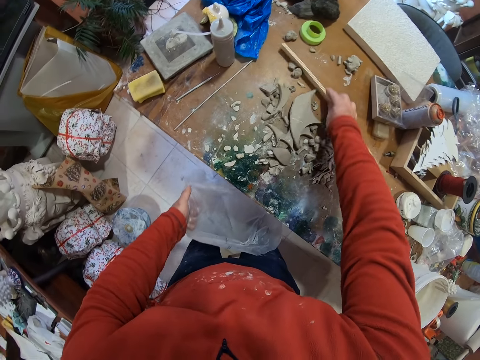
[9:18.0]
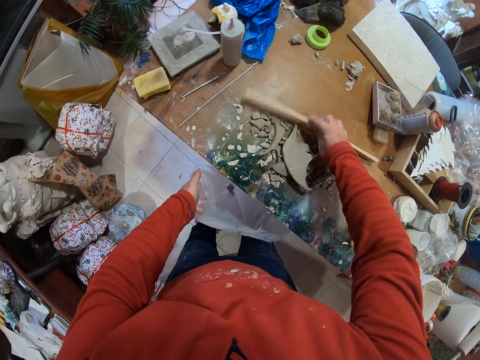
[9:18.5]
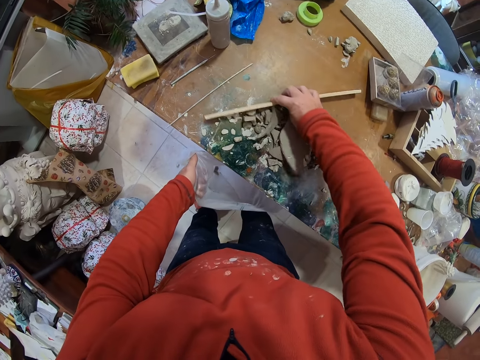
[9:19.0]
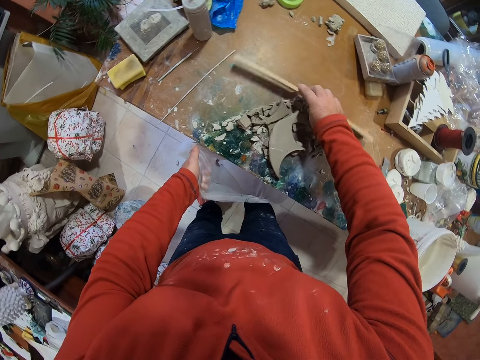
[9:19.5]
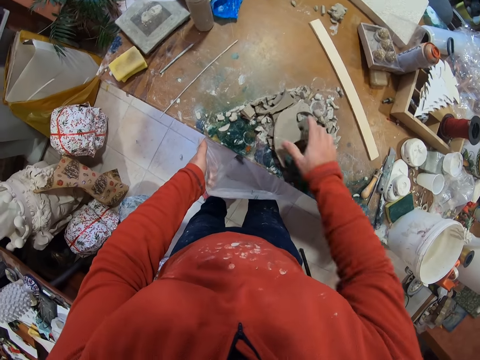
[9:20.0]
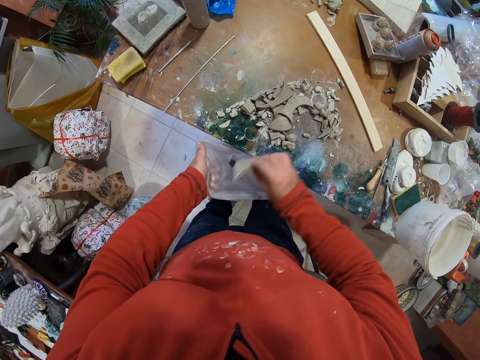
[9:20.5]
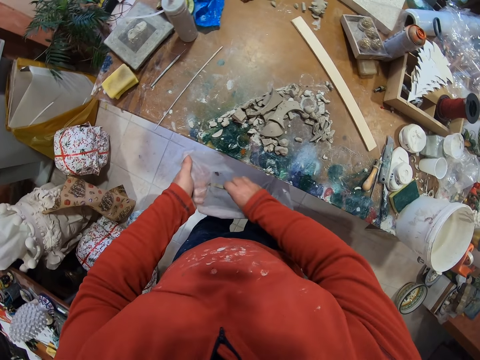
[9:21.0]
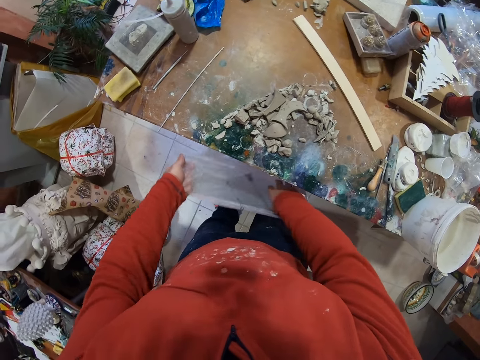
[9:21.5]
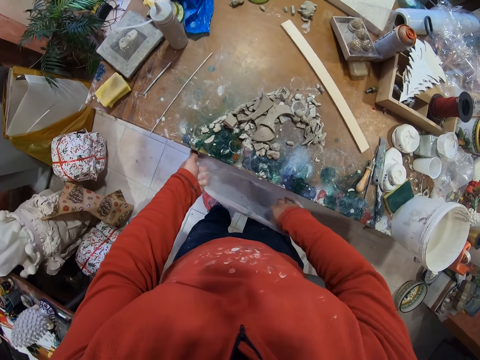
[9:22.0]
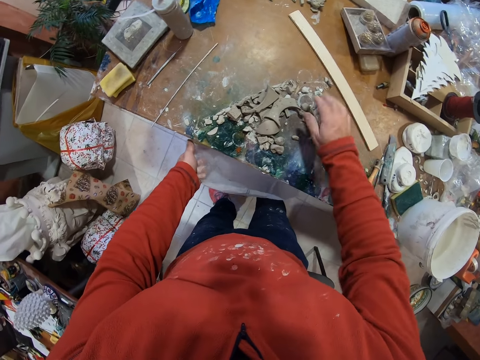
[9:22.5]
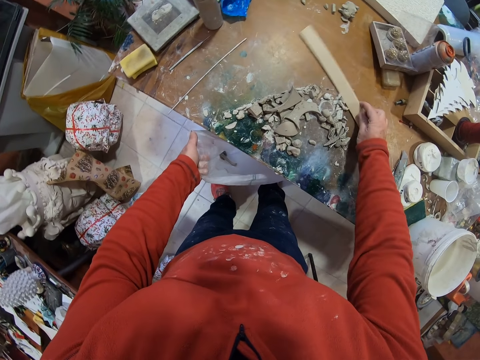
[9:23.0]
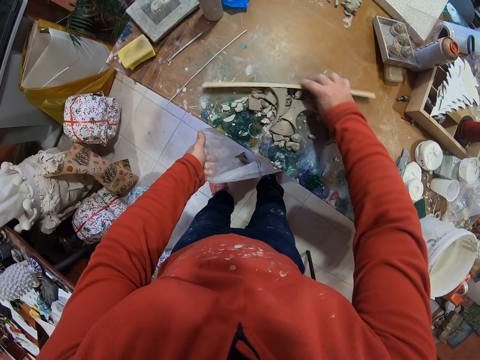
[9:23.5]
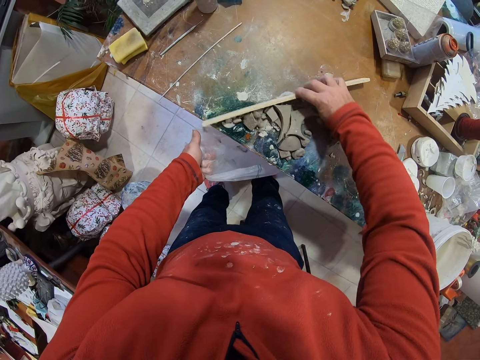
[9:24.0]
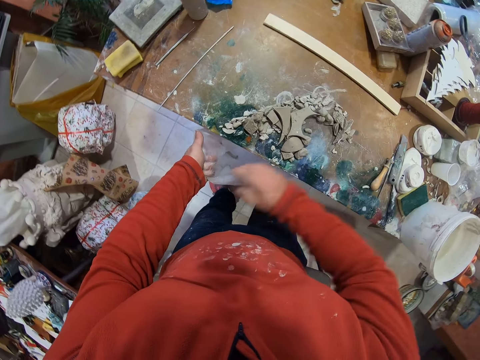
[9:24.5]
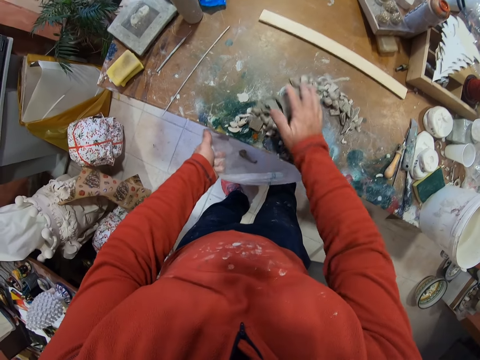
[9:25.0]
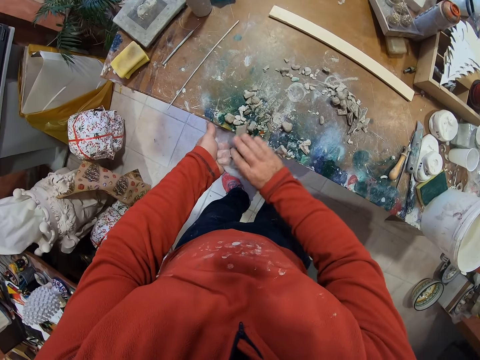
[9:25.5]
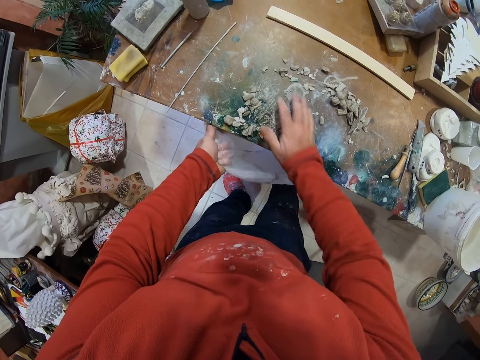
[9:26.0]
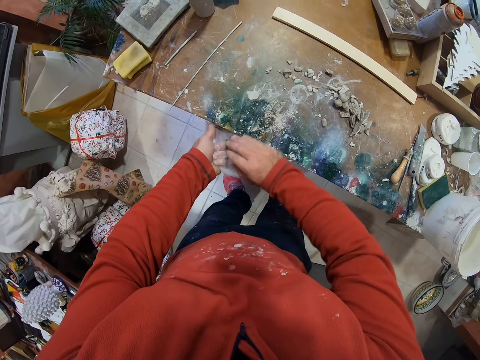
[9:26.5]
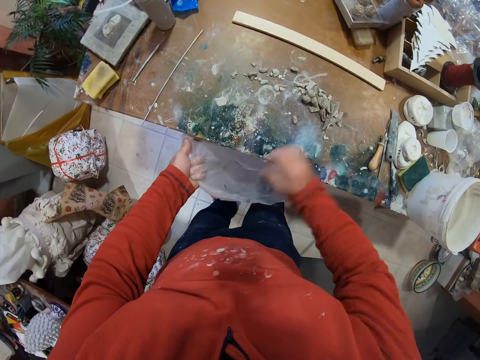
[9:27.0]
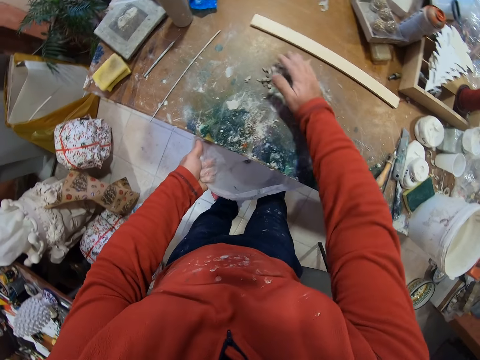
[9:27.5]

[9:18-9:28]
The camera wearer picks up a piece of wood. They gather clay. They clean the table. They drop the piece of wood on the table. They pick up a piece of clay. They drop the piece of clay in the nylon bag. They pick up a piece of wood. They gather clay. They clean the table. They touch the plastic bag. They drop the piece of wood on the table. They collect clay. They pack the piece of clay in the nylon.

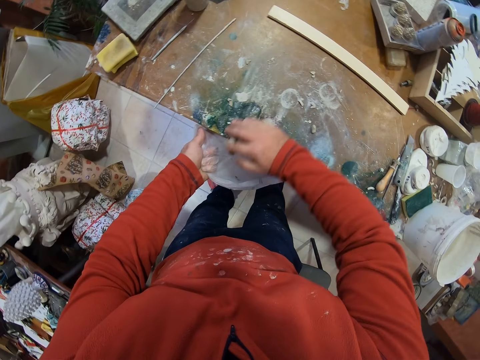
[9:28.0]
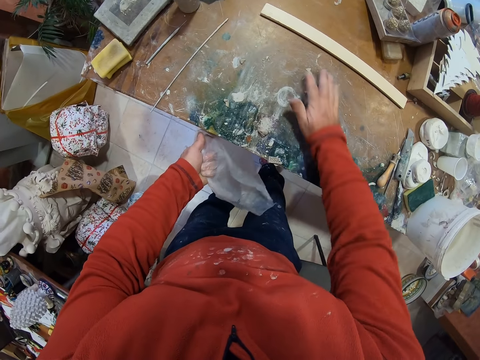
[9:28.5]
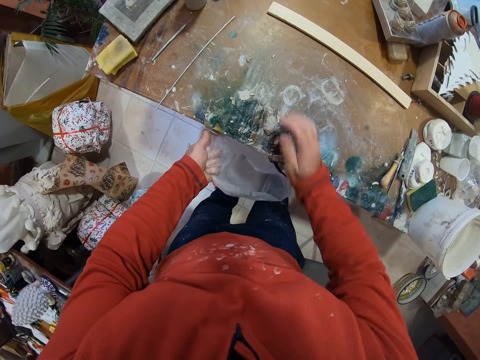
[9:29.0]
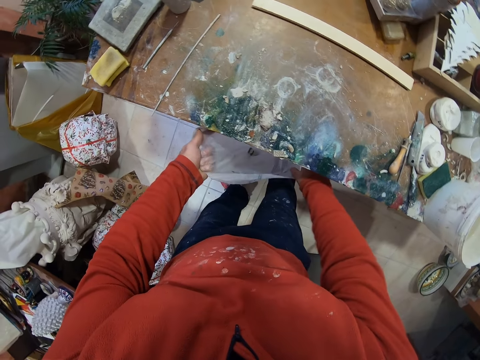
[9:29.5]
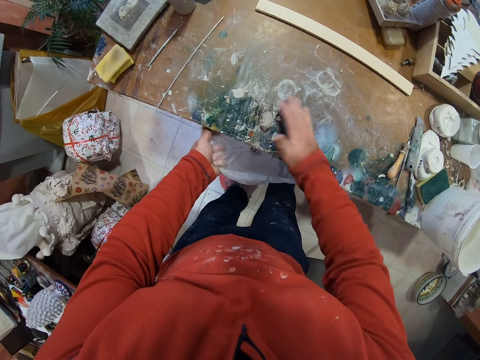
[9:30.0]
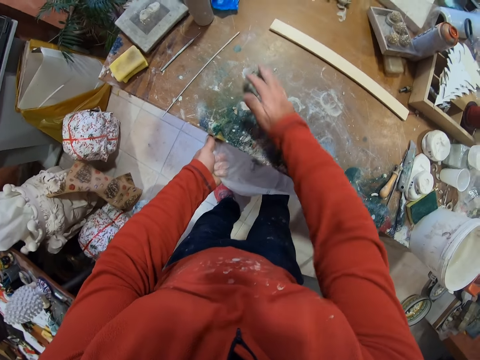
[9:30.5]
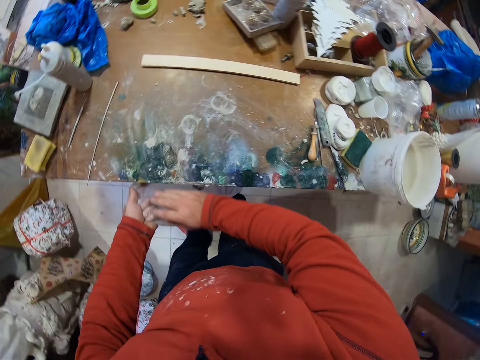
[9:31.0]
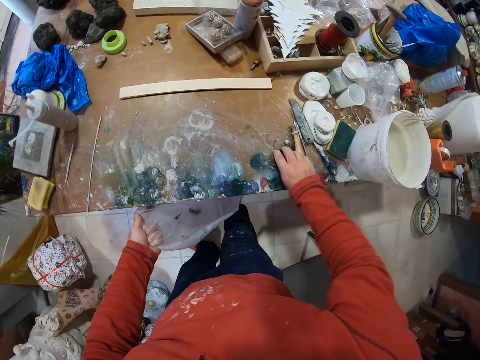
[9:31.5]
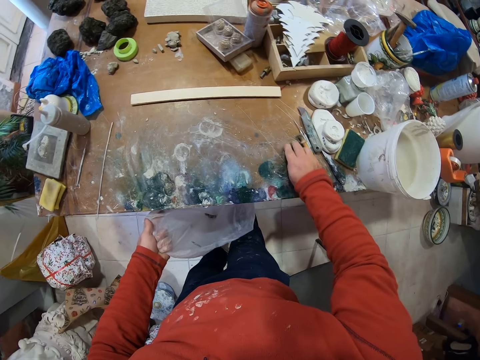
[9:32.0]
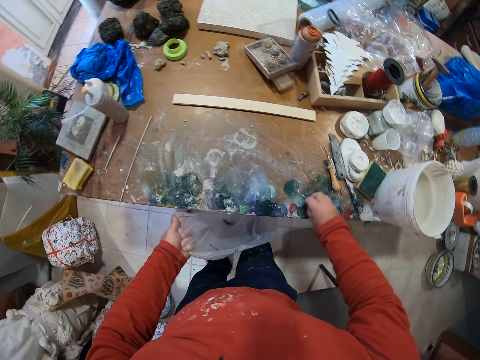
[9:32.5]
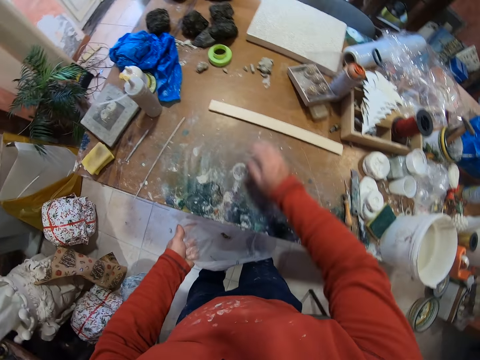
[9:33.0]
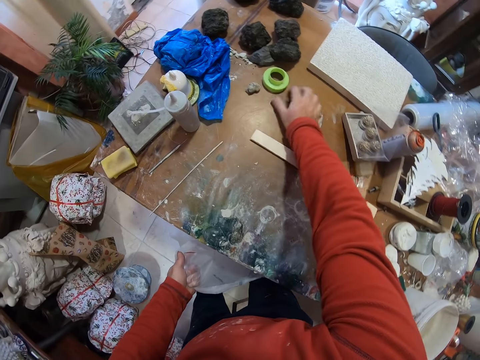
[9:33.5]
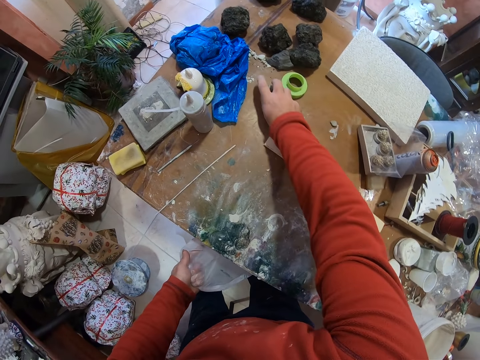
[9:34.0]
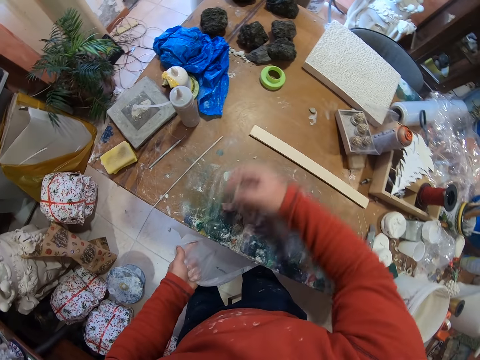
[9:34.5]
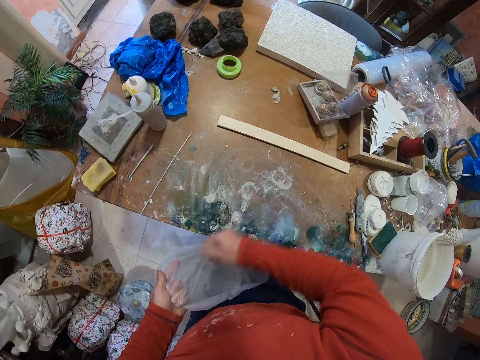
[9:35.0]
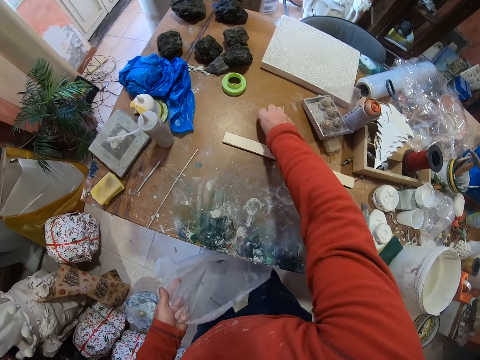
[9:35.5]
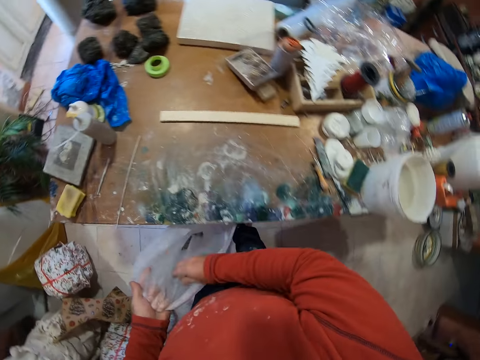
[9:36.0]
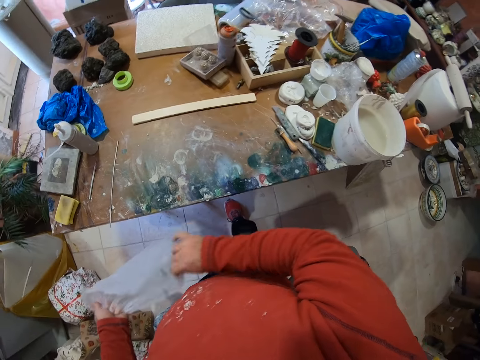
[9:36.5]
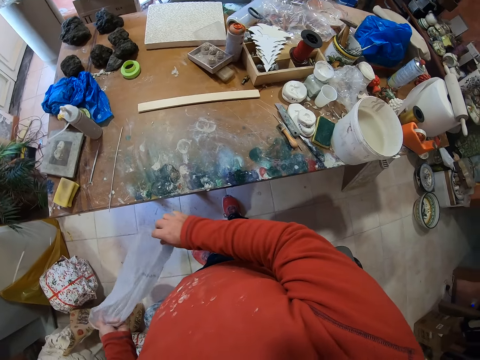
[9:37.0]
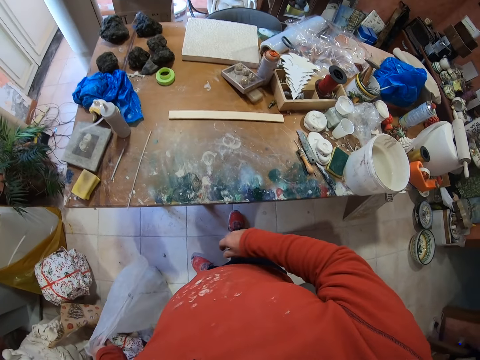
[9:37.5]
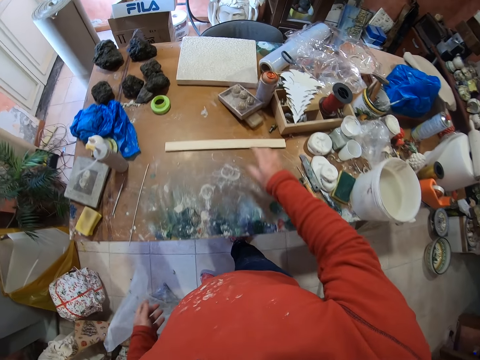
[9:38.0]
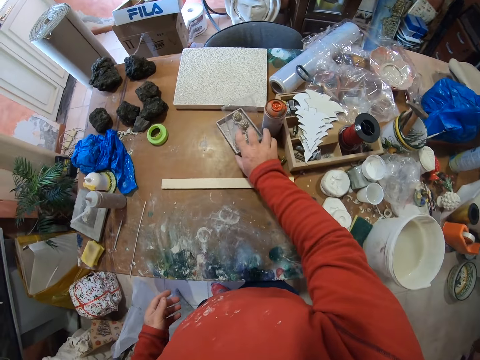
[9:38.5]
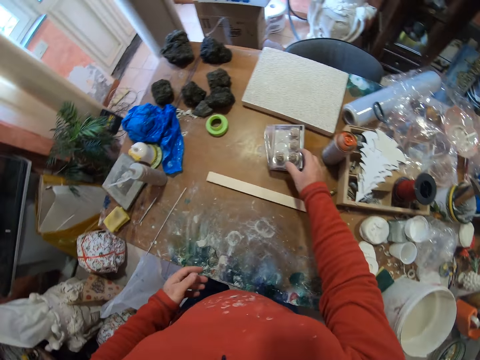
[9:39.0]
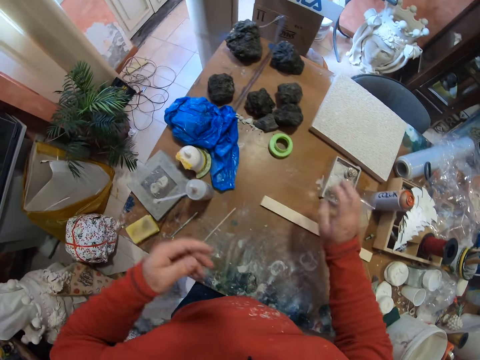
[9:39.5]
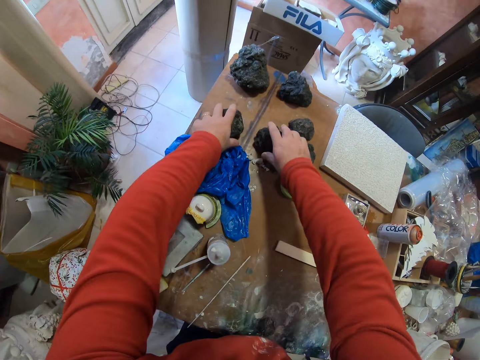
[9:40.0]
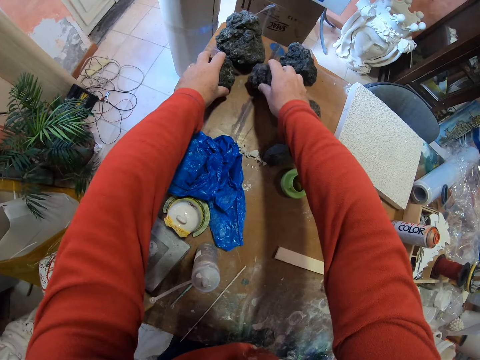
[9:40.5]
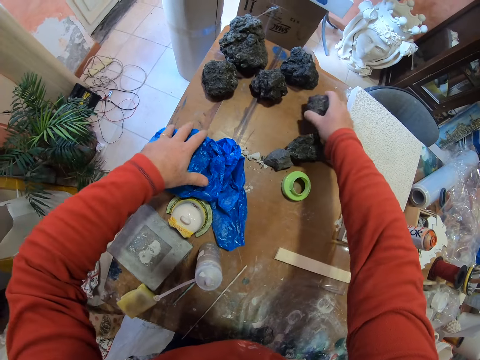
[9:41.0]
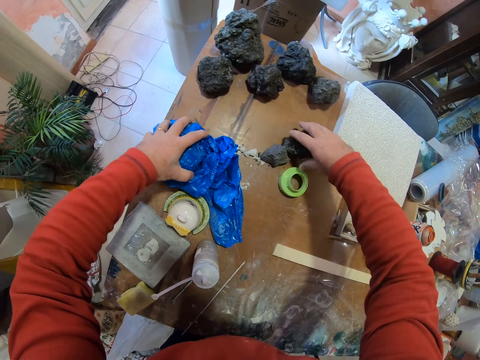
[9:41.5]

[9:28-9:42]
The camera wearer touches a bag. They dispose of clay. They pick up clay. They dispose of the clay. They pick up pieces of clay on the table. They drop the pieces of clay in the nylon bag. They pick up a piece of clay on the table. They drop the pieces of clay in the nylon bag. They touch the bag. They drop the nylon on the floor. They touch something. They move a box on the table. They move the clays on the table. They hold something. They hold a stone.

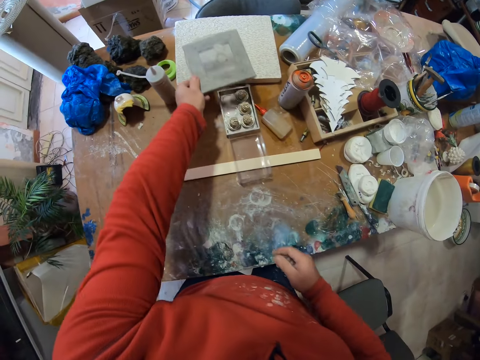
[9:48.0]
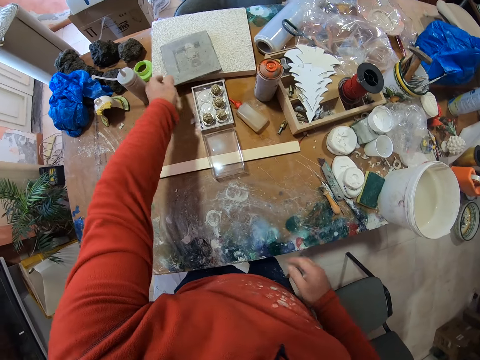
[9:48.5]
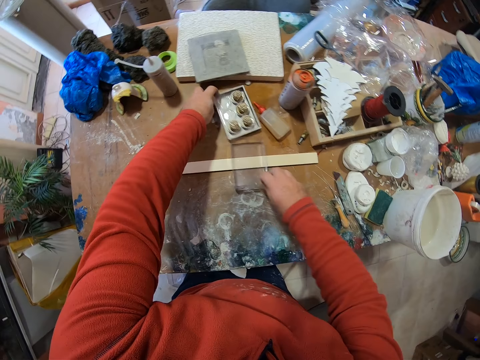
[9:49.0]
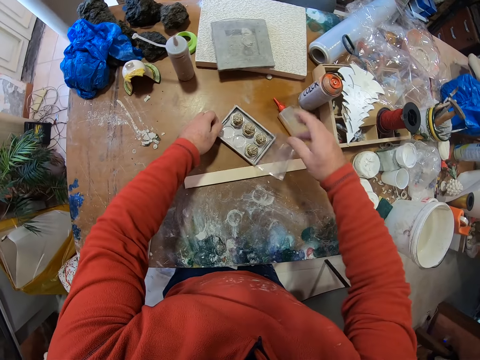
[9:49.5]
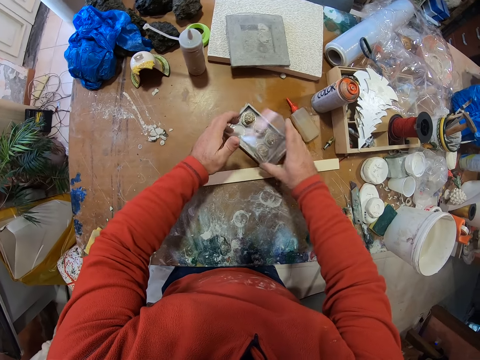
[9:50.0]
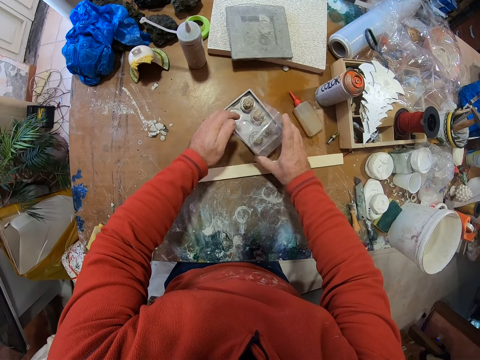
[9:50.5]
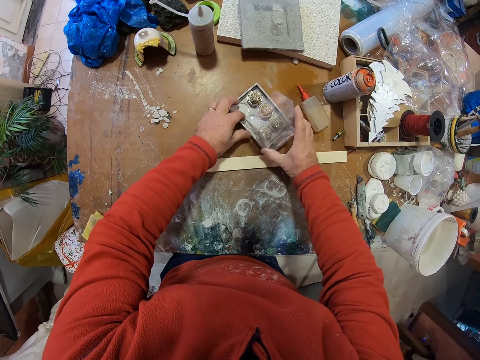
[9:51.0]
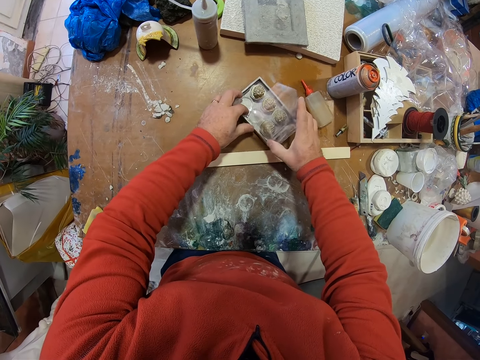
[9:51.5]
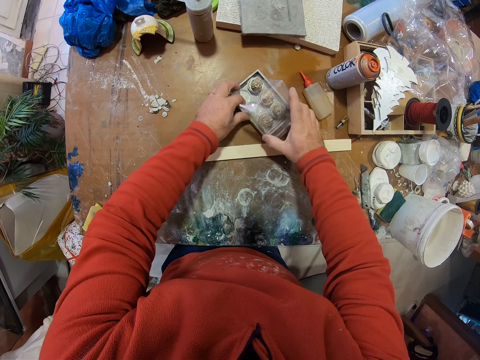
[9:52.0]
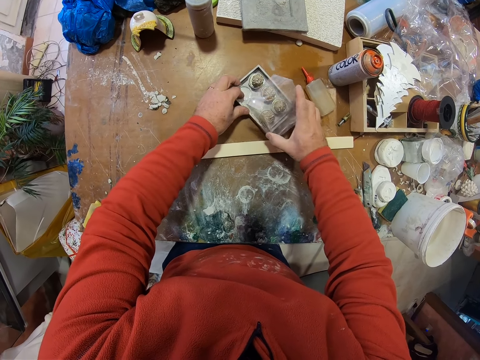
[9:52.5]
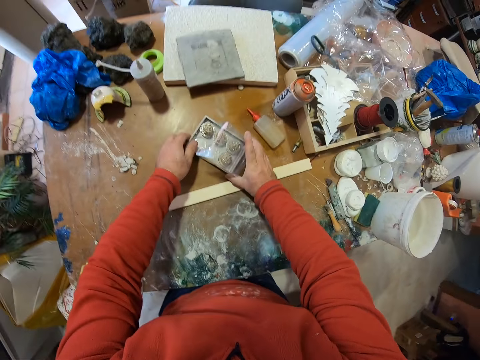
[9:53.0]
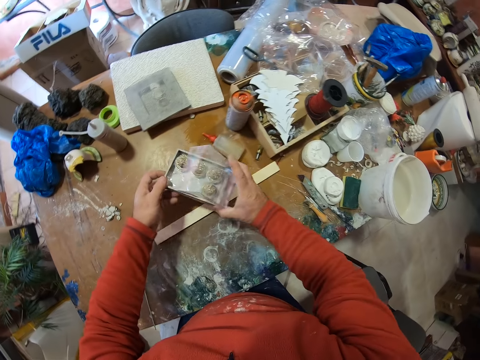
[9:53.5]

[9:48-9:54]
The camera wearer picks up a cover. They drop the cover on the table. They hold a case. They move a box on the table. They cover the box. They lift the case.
